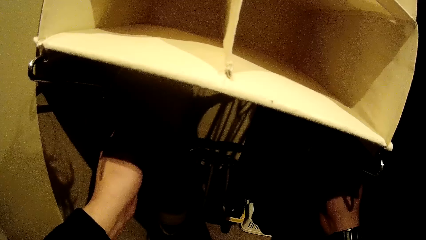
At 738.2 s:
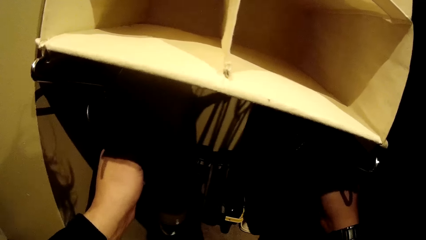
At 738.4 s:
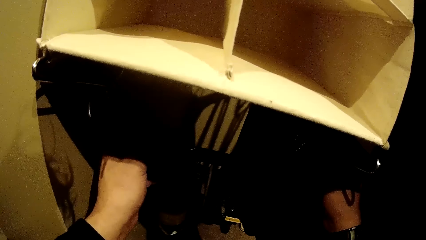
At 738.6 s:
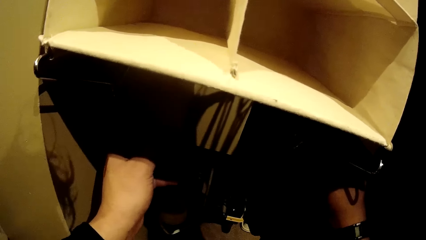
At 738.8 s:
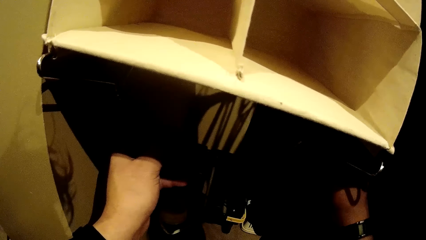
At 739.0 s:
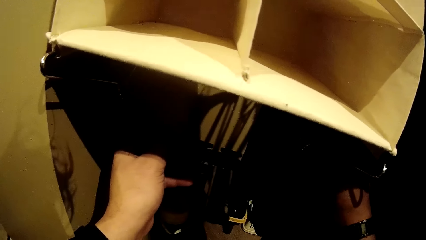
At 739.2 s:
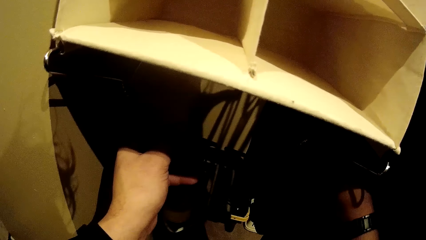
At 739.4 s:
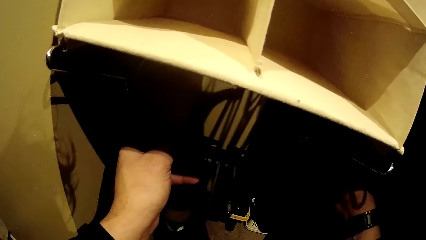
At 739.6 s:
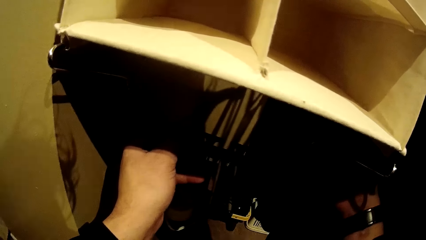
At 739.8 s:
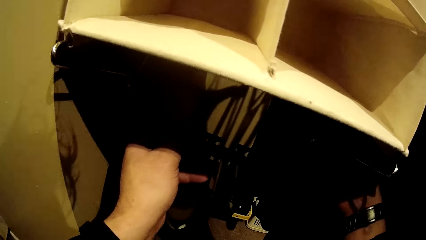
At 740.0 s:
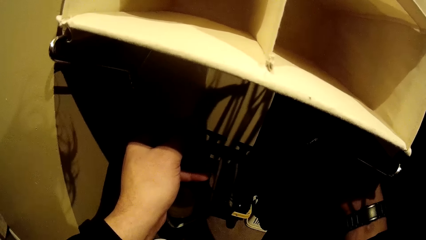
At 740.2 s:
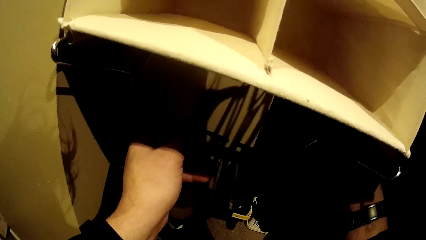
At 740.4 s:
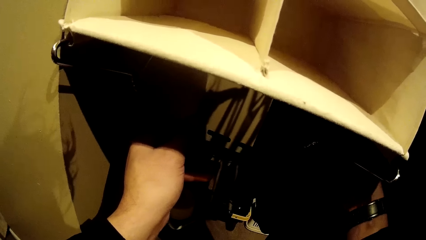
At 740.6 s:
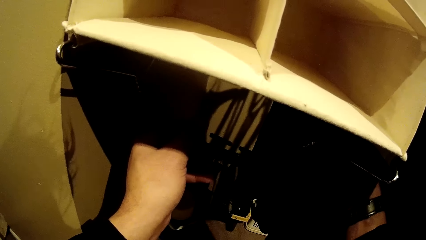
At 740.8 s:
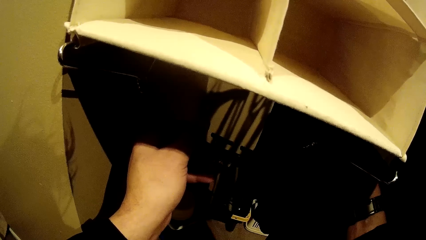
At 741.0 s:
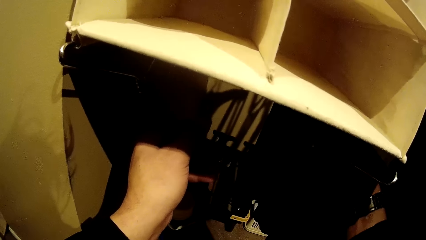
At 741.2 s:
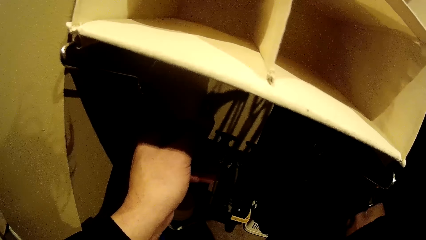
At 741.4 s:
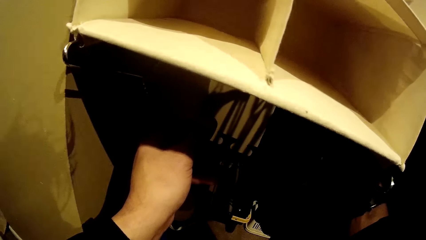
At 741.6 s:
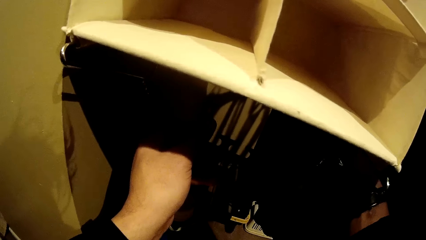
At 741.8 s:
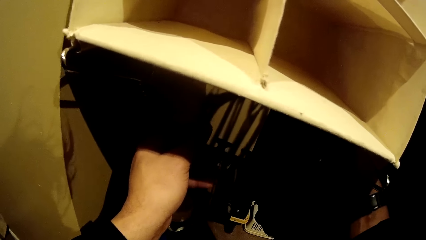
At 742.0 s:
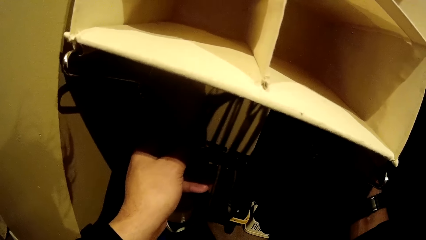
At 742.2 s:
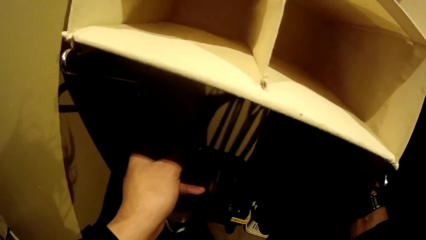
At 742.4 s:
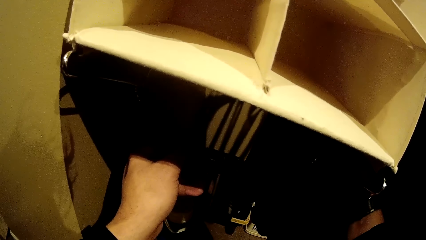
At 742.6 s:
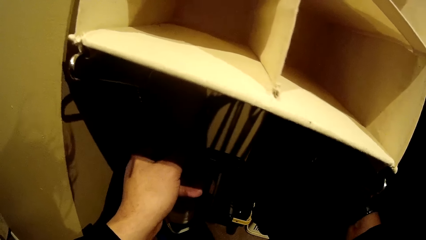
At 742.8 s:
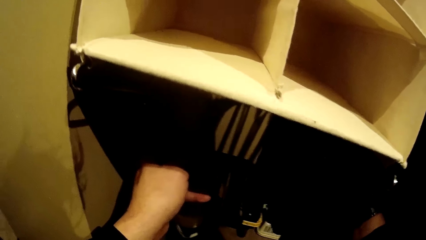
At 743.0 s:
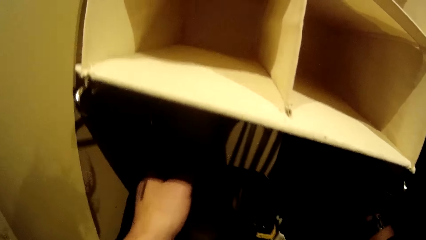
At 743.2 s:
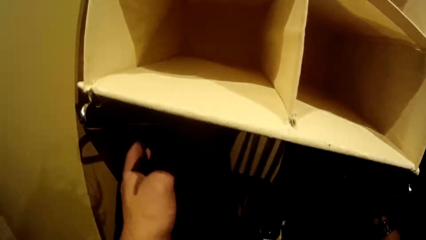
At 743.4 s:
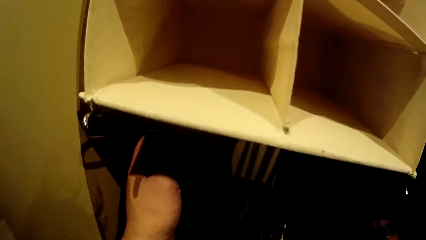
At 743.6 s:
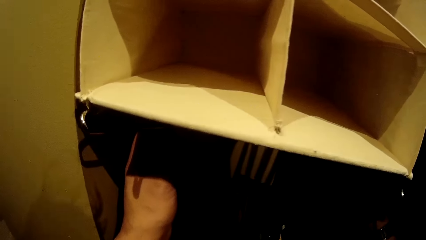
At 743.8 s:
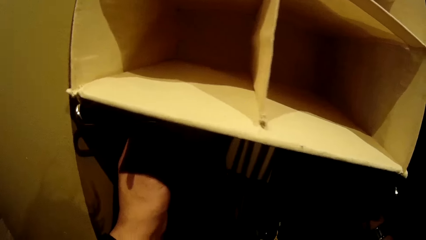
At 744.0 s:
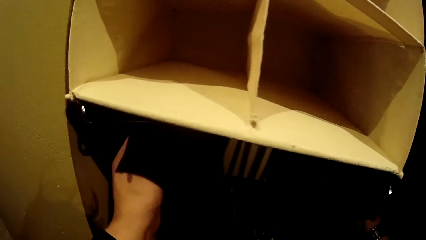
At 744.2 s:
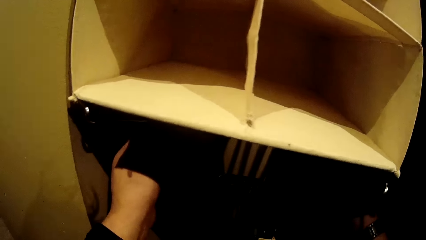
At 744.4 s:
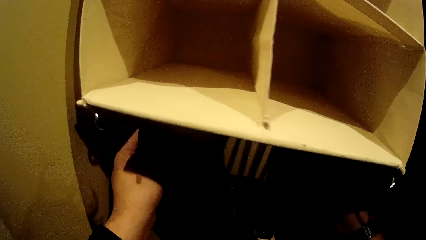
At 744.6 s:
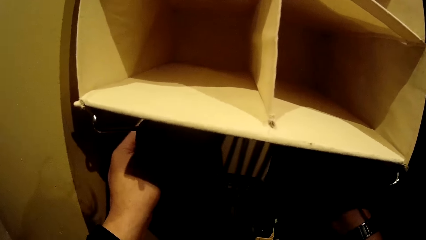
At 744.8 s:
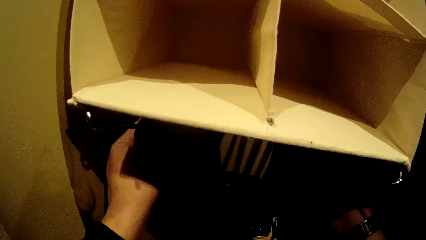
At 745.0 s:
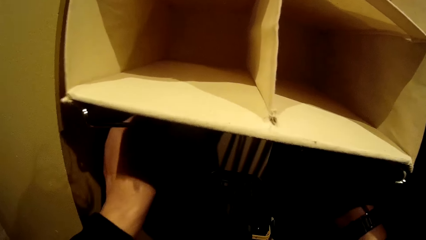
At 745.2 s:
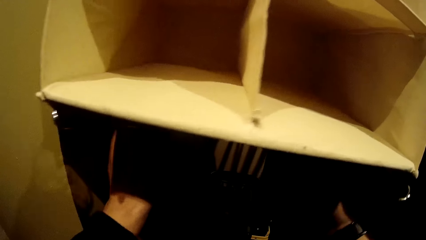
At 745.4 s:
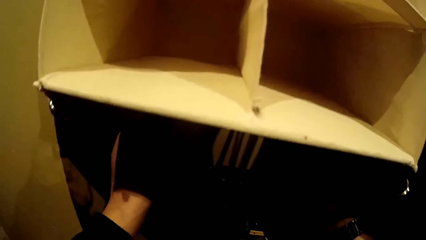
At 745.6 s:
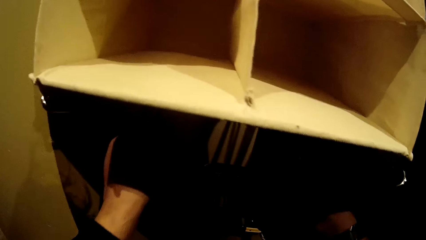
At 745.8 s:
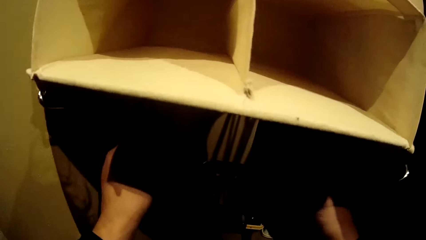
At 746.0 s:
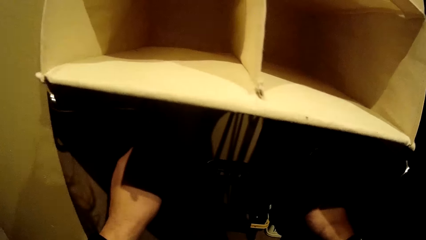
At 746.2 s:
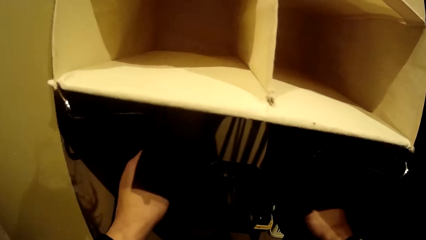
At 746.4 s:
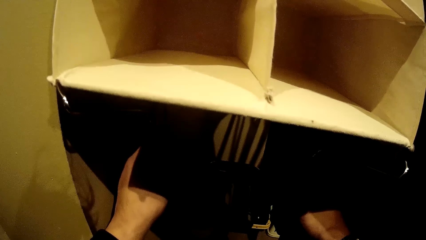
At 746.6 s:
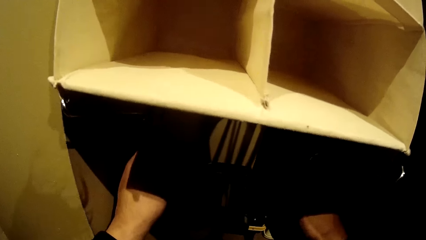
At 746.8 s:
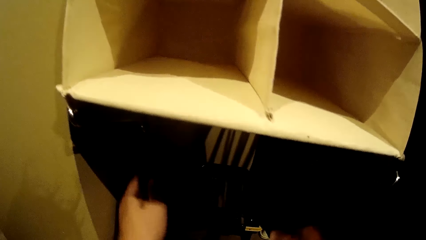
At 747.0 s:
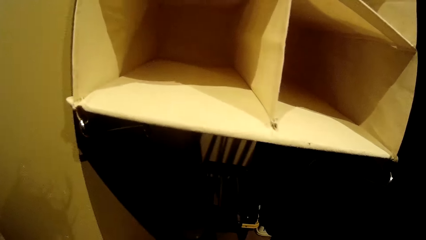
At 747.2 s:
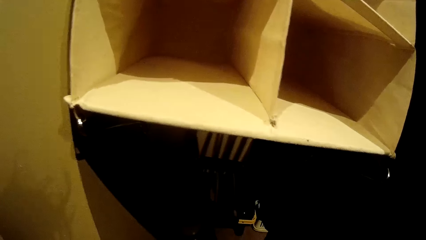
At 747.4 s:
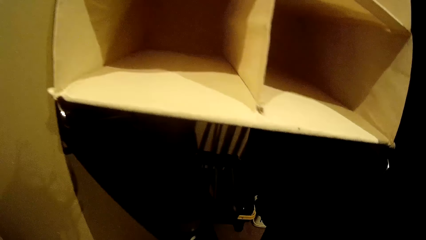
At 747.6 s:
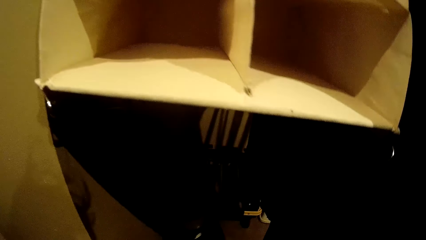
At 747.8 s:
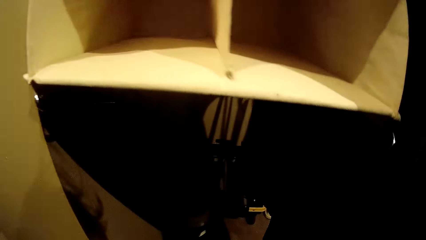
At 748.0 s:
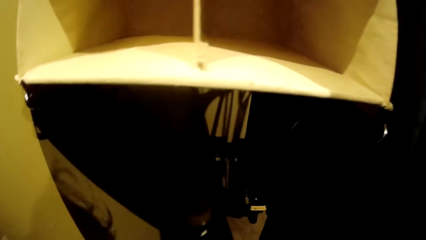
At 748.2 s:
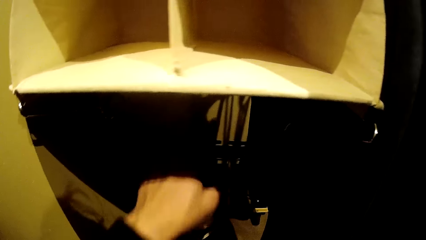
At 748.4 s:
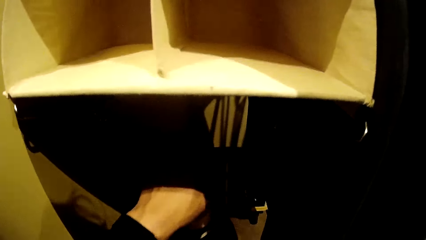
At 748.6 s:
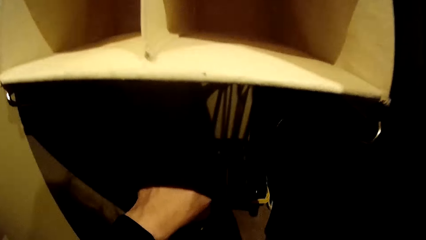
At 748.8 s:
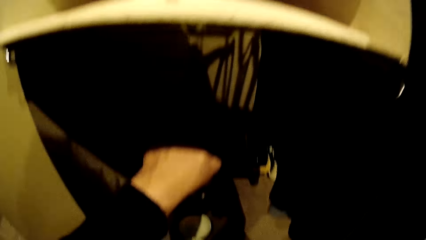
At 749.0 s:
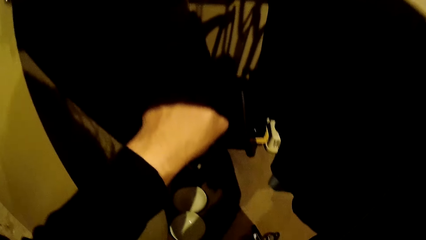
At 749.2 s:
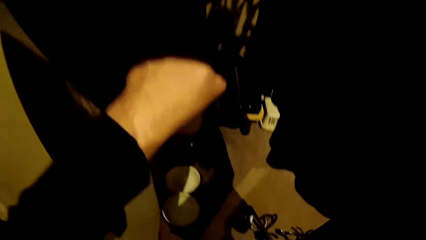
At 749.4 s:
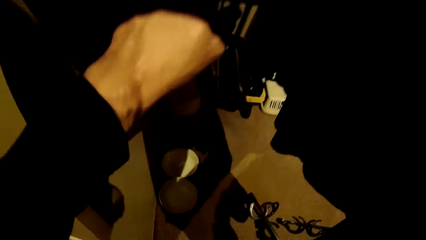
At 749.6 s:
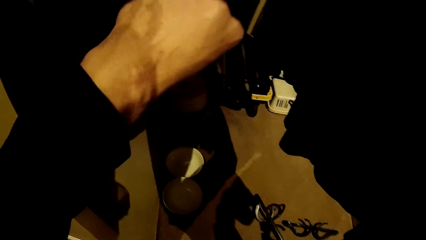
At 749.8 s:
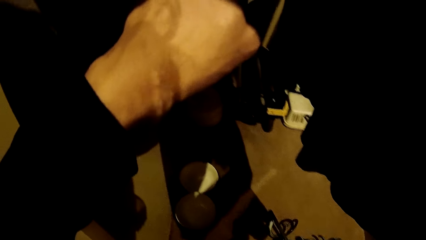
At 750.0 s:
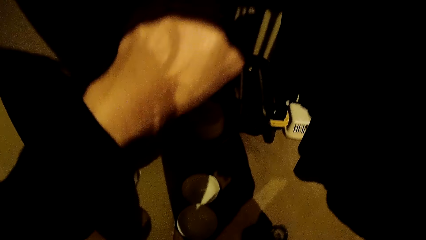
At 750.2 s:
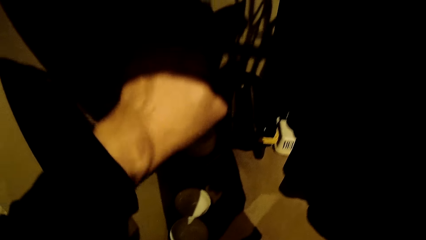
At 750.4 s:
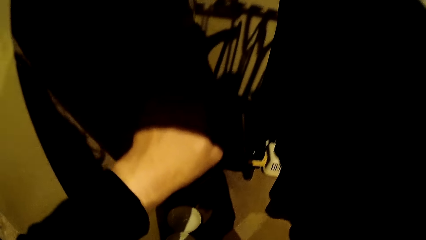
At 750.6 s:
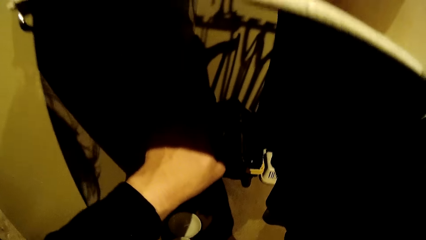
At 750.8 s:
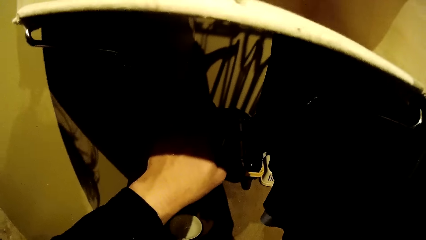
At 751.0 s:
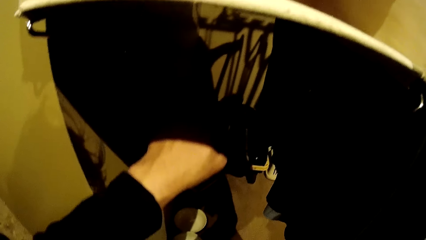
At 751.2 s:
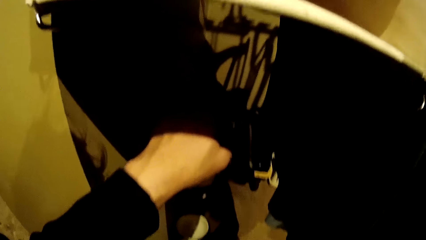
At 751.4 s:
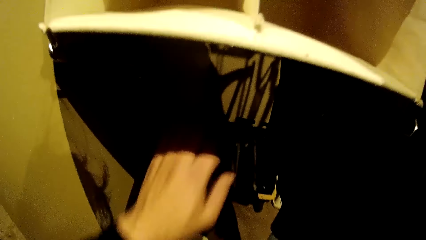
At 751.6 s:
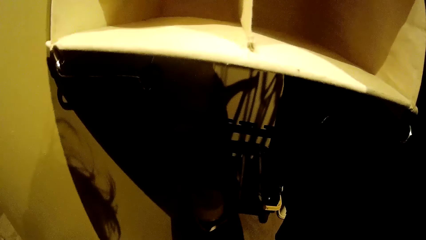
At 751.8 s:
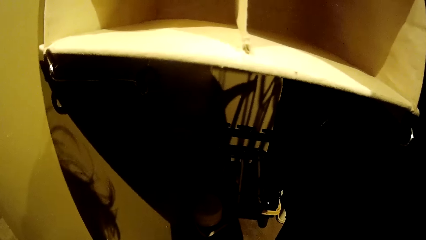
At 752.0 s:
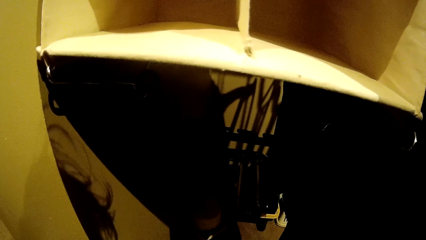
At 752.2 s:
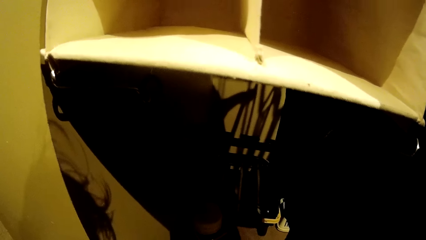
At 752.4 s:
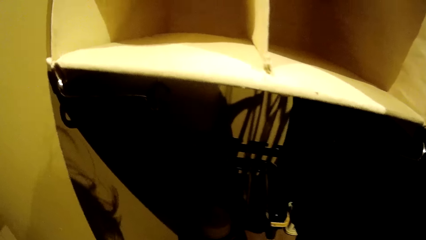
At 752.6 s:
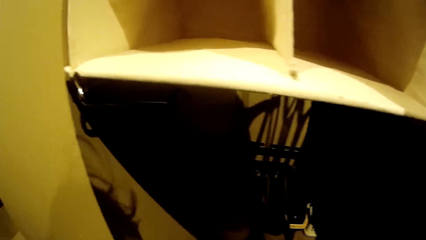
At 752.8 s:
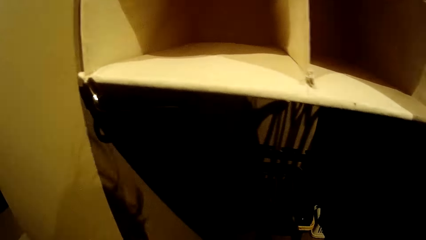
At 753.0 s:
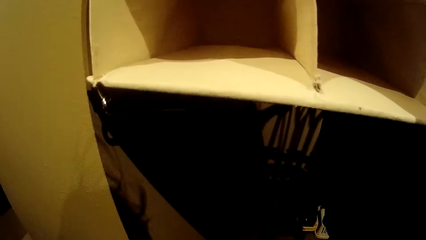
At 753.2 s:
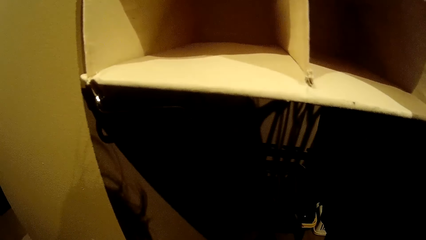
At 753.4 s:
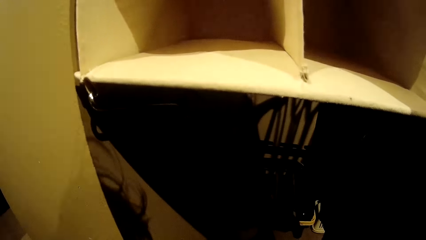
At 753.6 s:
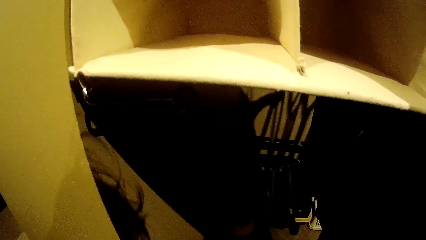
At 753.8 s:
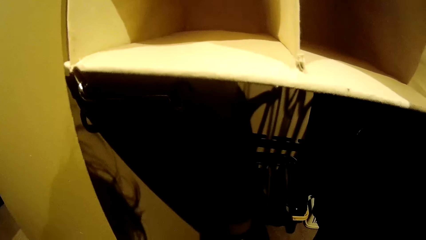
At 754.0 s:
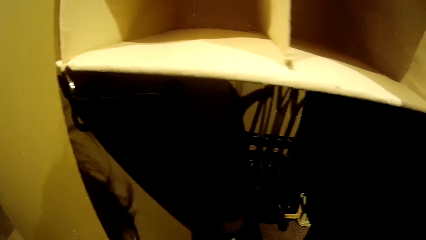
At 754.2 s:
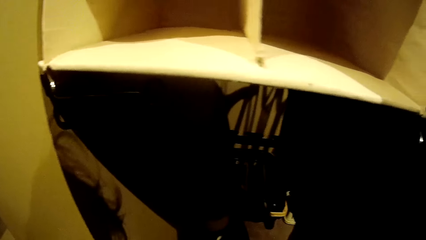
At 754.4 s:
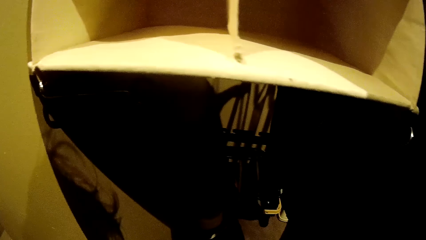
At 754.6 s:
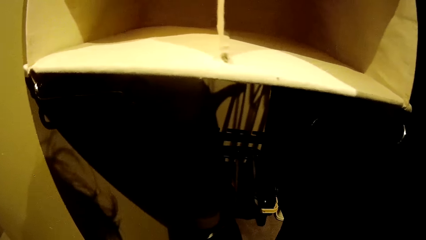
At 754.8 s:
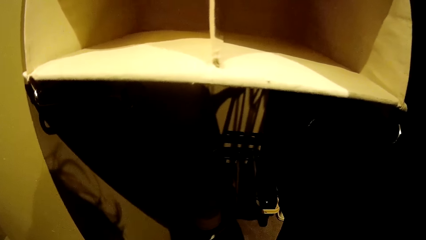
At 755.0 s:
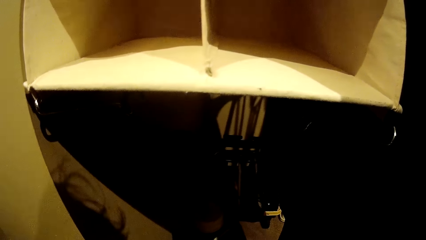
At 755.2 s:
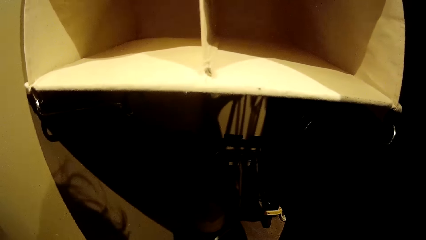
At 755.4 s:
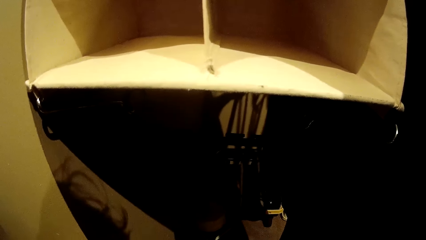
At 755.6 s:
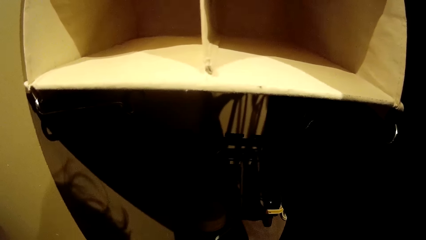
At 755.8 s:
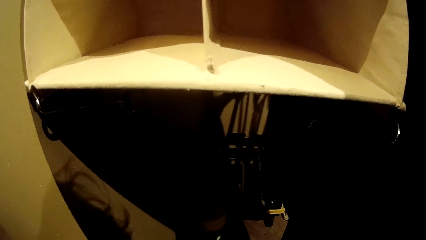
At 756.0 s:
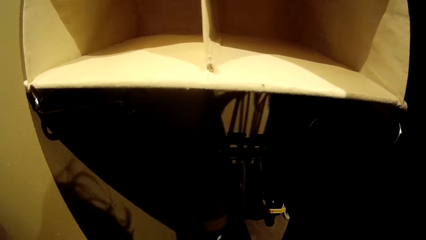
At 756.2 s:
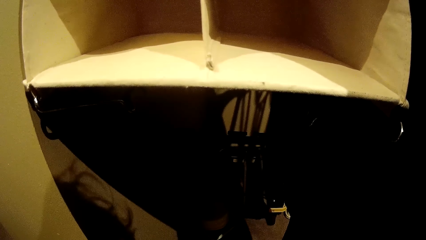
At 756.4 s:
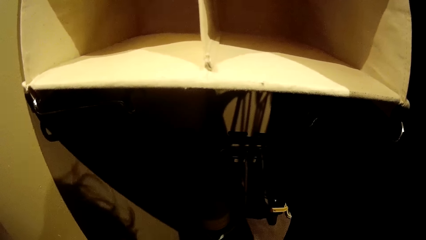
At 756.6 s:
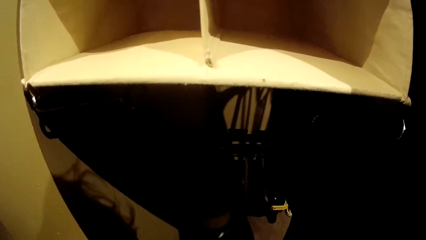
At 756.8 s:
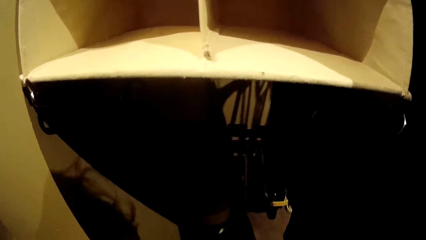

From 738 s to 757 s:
The camera wearer hangs the hanger holder in the wardrobe with both hands. He touches the hanger holder with his left hand. He picks up a hanger holder on the floor with his right hand.
